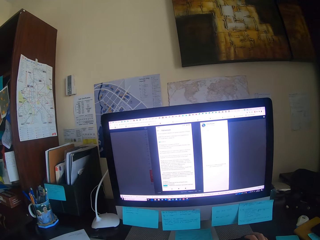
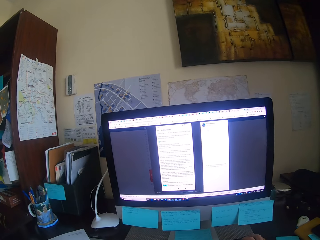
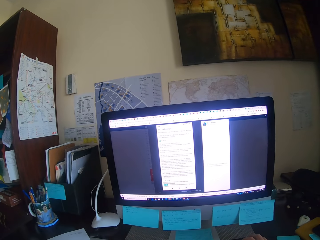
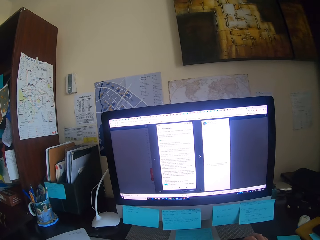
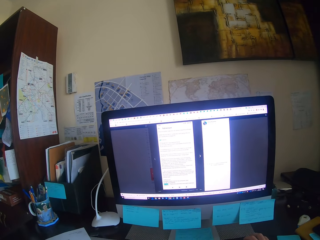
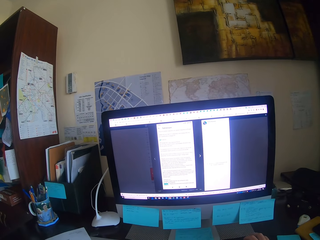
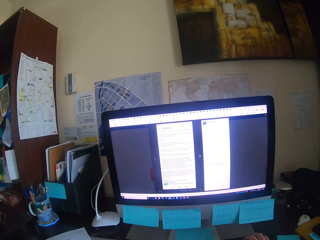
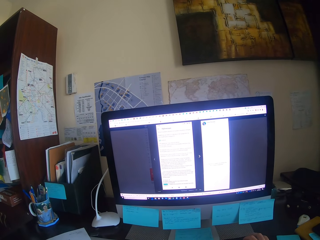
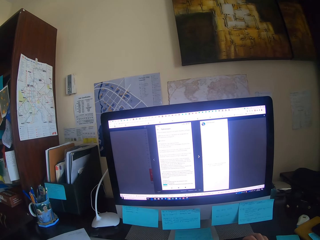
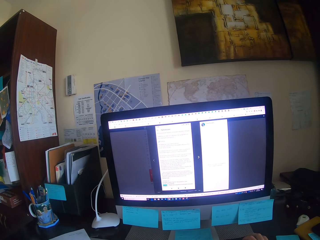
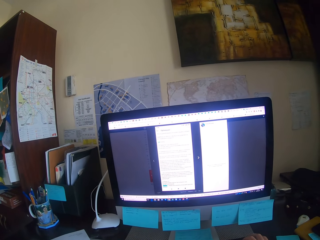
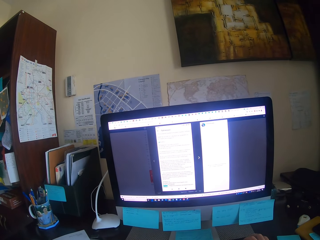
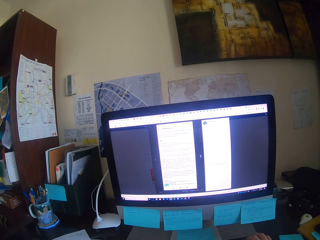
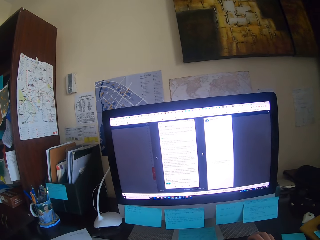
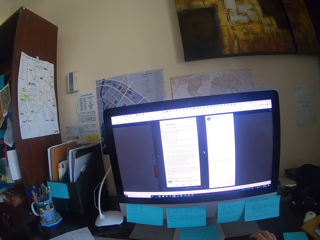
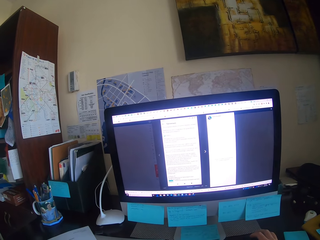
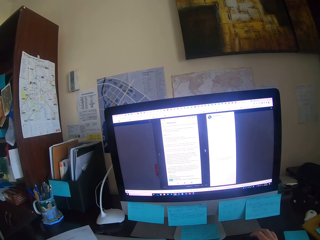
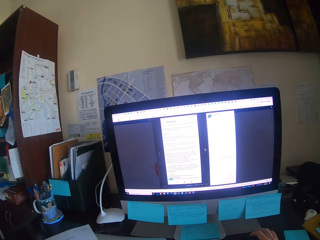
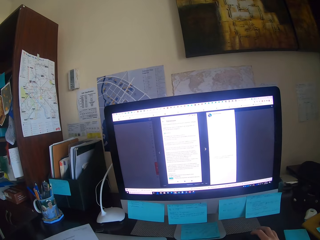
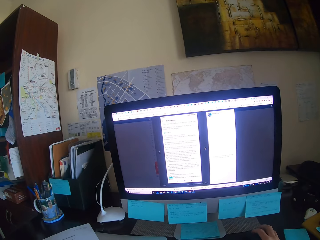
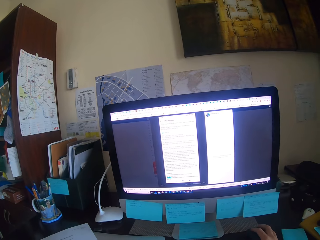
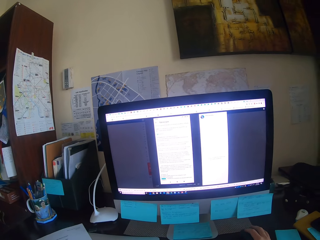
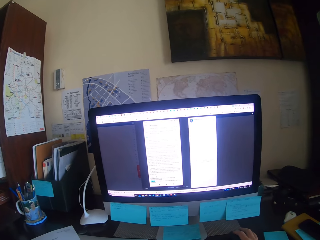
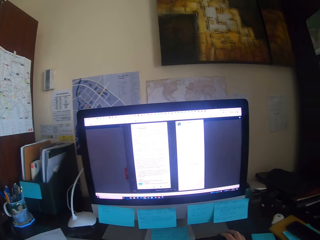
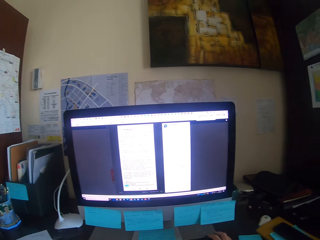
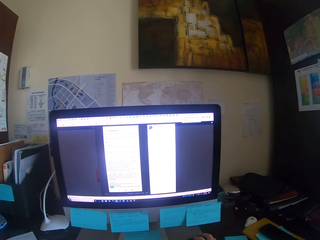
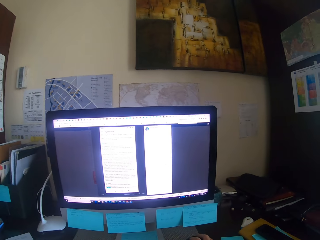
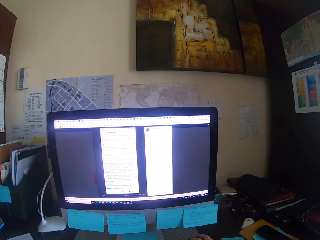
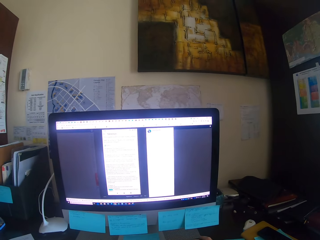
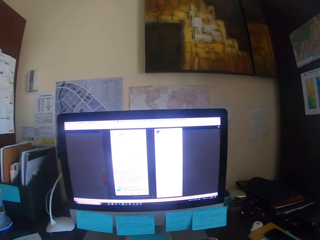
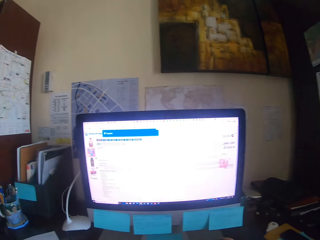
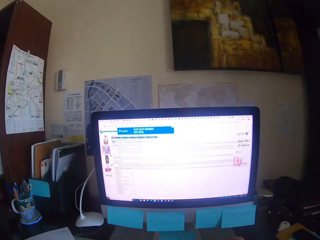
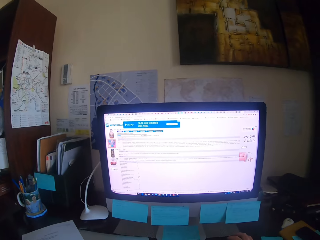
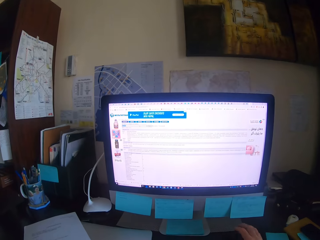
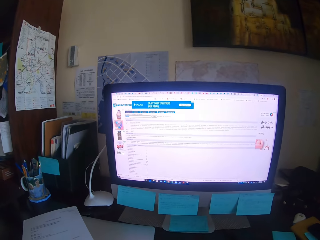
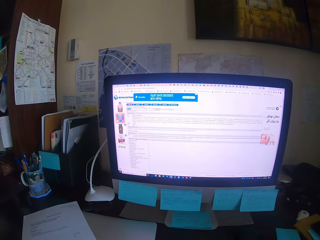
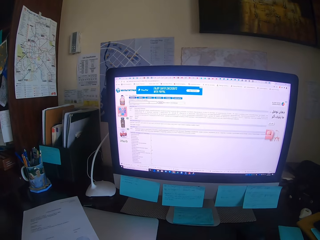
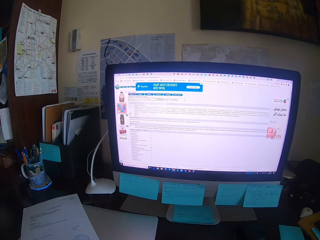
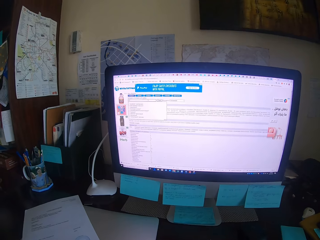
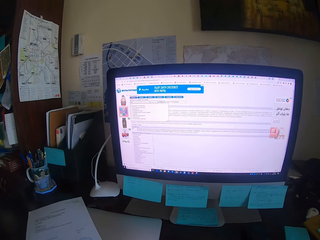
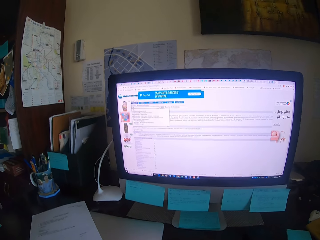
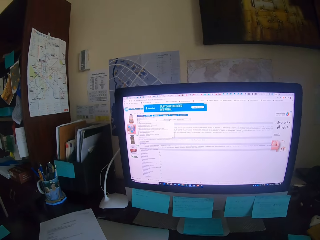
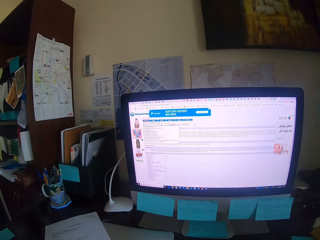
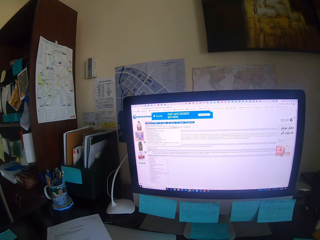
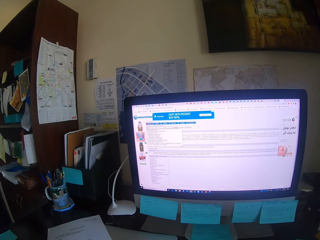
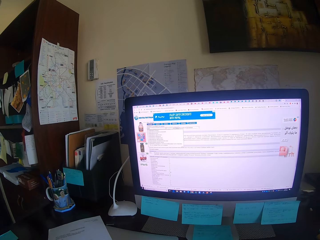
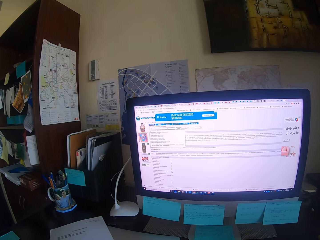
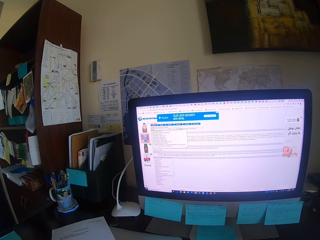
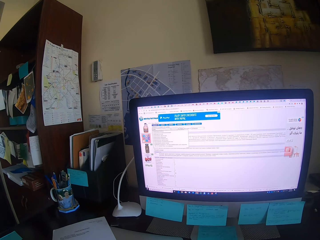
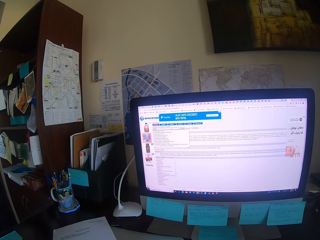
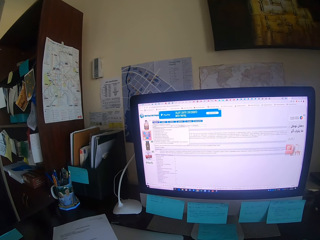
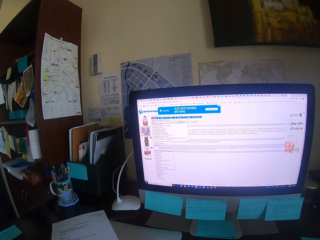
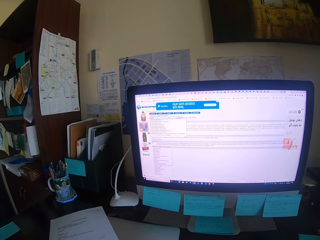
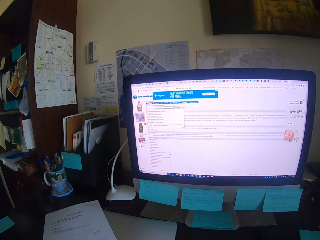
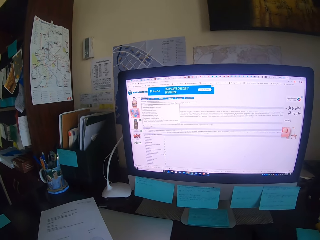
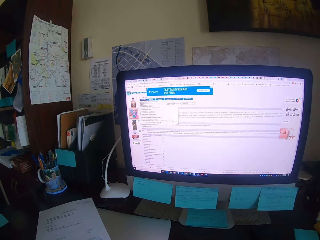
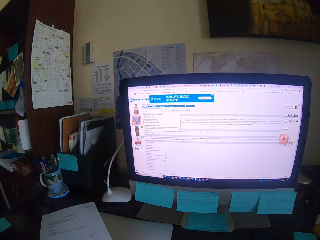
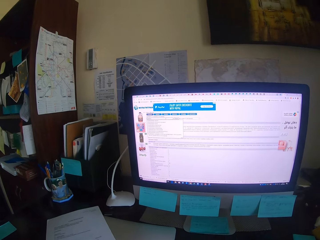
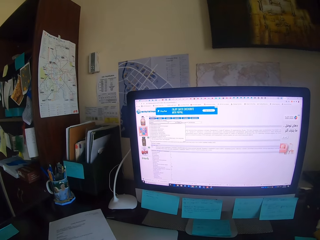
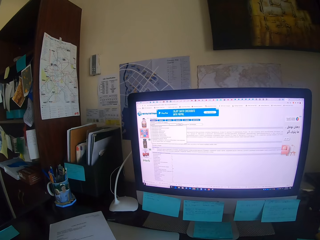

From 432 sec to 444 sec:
The camera wearer types on the keyboard. They type on the keyboard and look at the desktop.

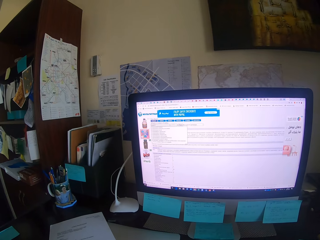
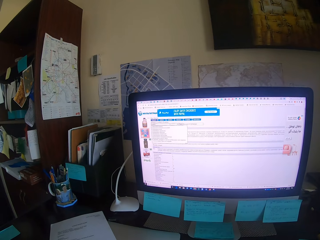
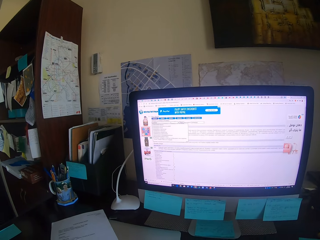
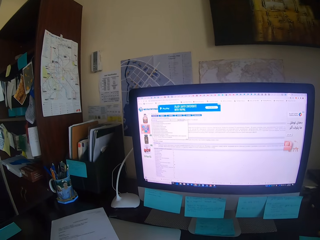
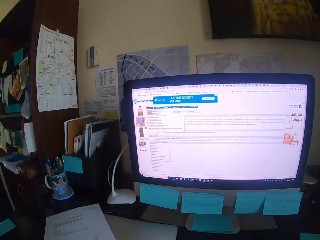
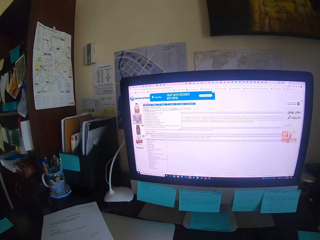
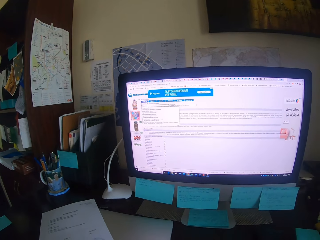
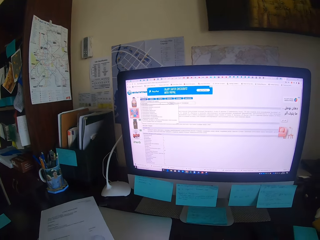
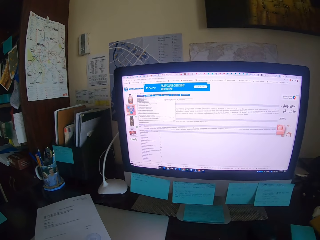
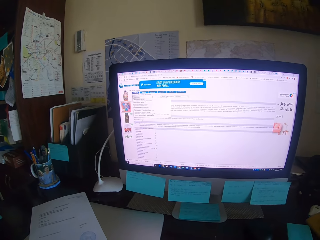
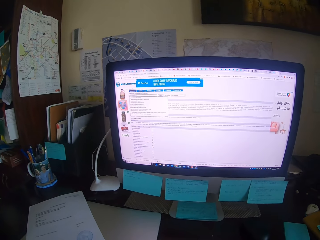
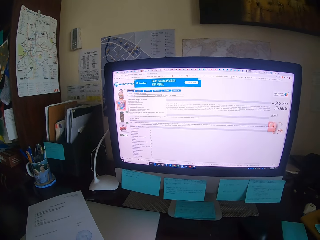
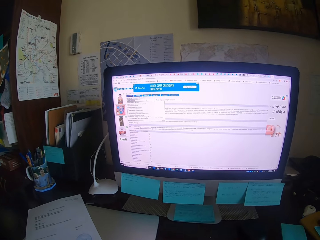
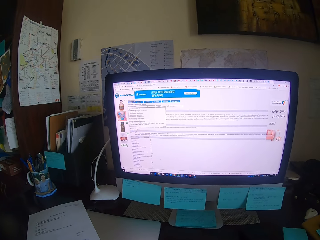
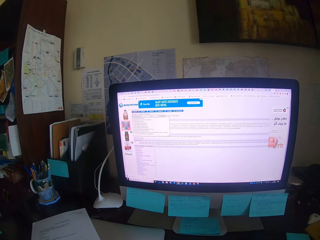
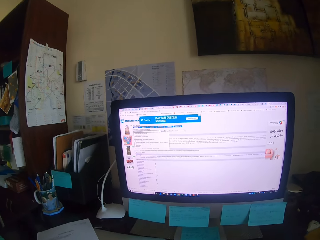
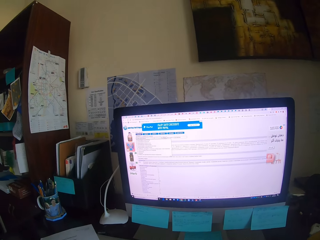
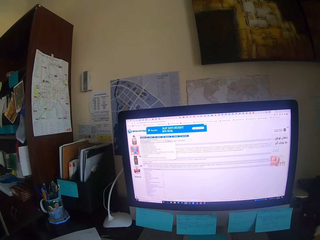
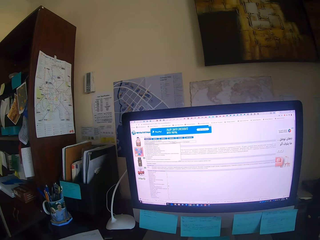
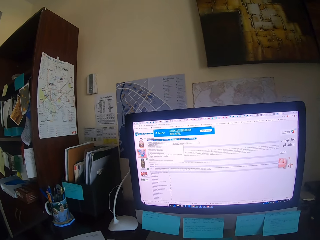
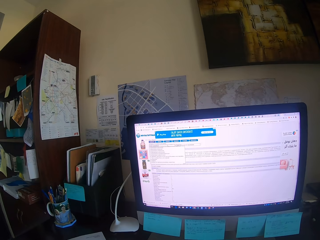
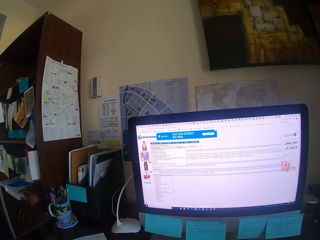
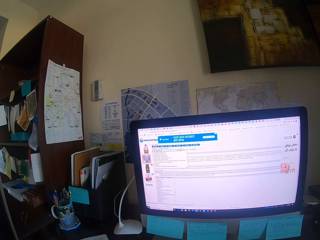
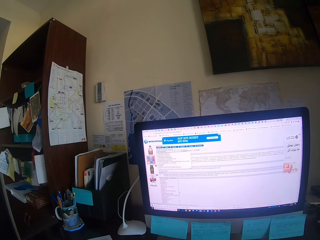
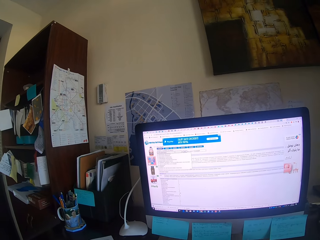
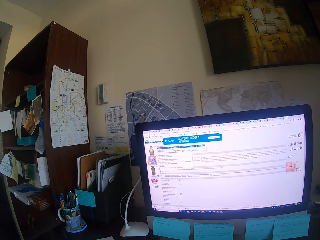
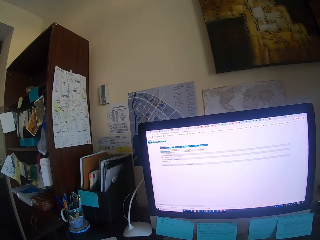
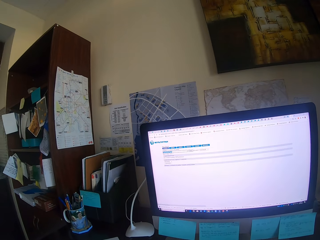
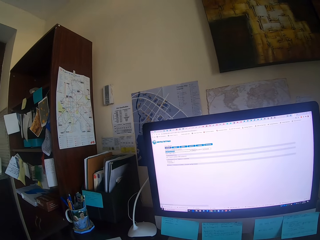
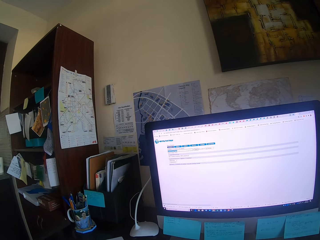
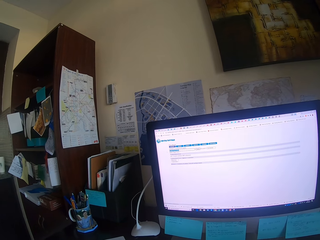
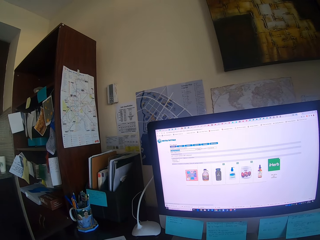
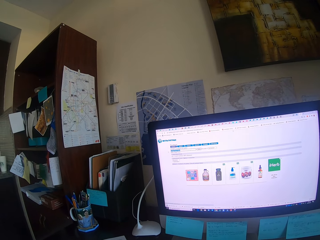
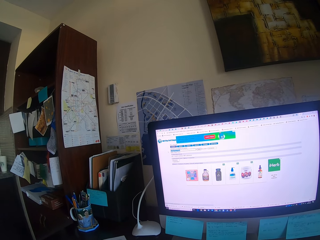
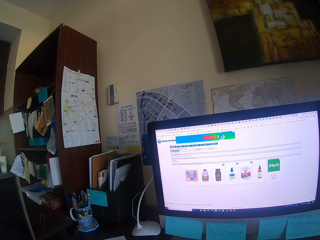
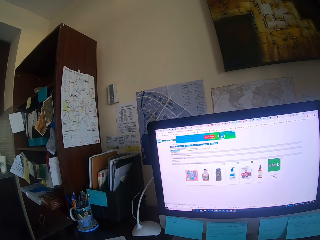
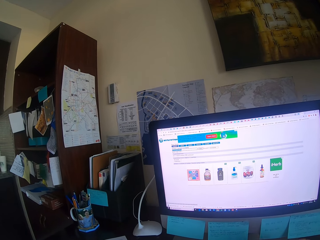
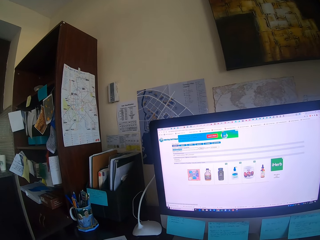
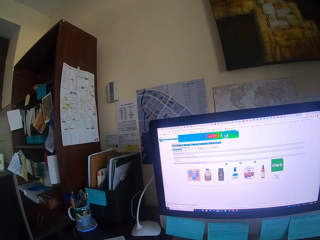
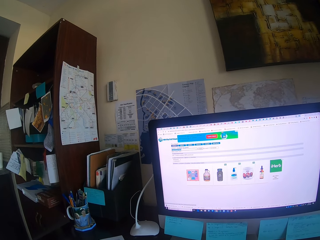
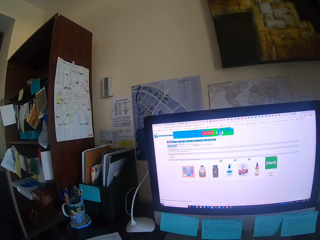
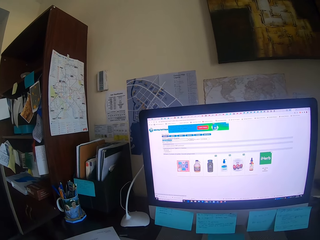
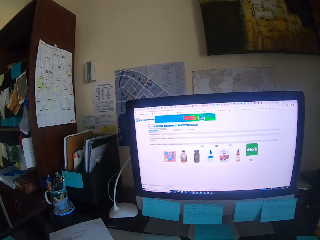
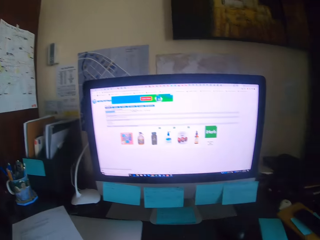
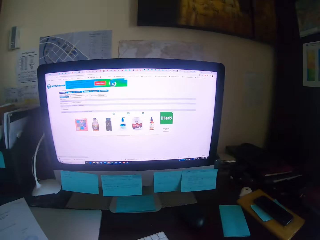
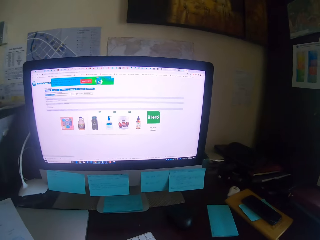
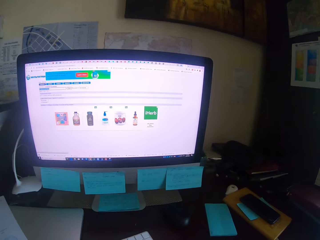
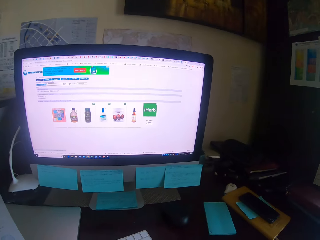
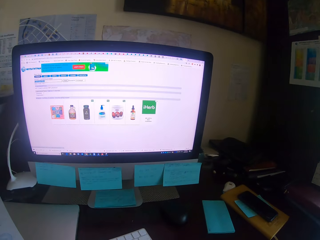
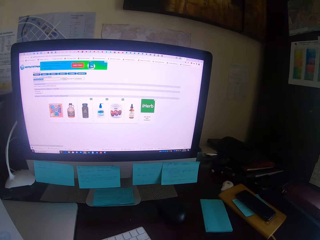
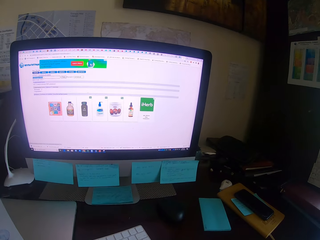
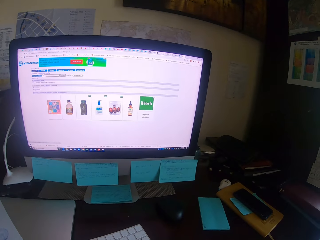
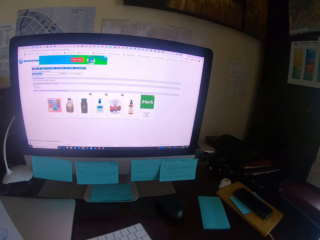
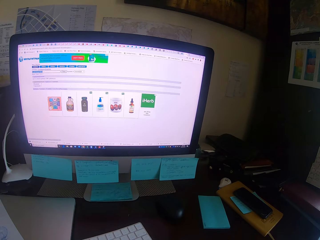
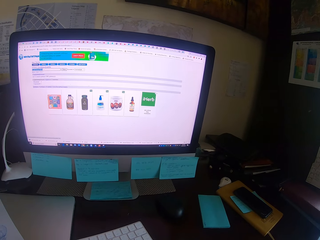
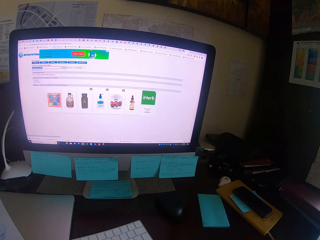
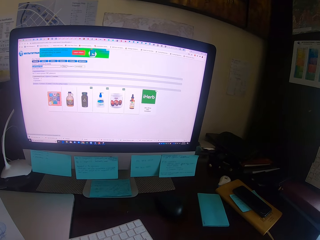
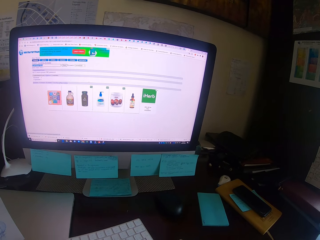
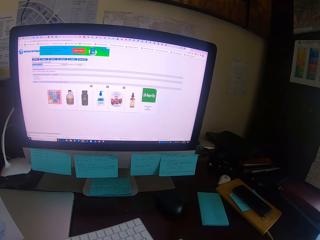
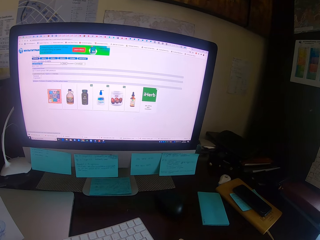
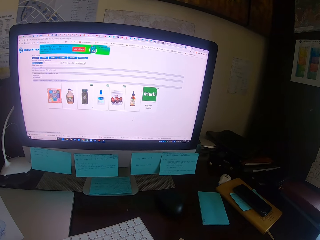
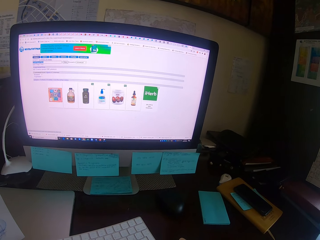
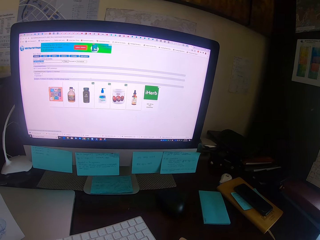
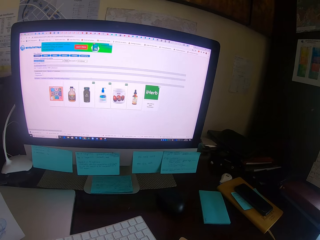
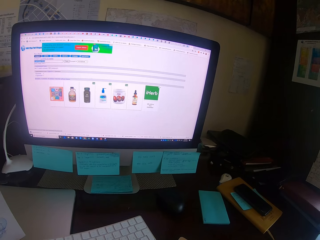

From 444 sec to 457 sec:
The camera wearer focuses on the computer. They type on the keyboard, look round, and look at the desk.
